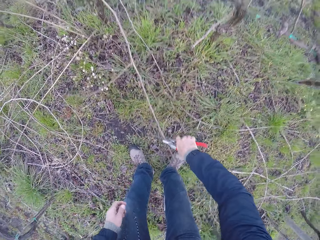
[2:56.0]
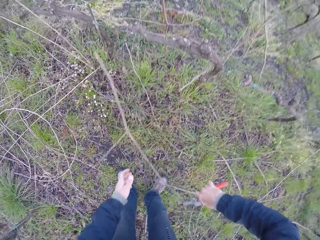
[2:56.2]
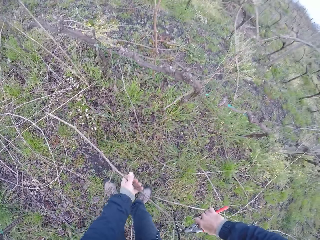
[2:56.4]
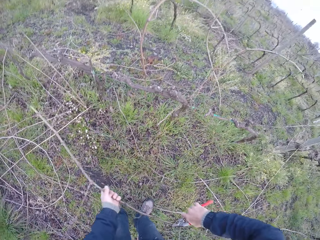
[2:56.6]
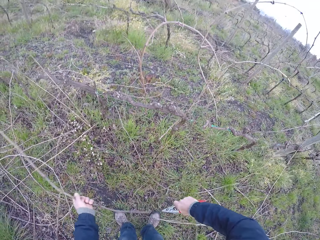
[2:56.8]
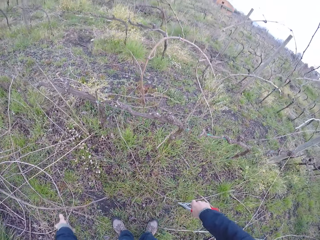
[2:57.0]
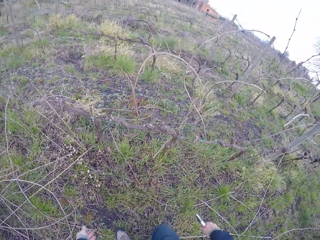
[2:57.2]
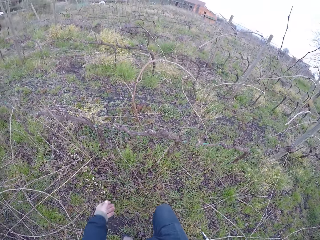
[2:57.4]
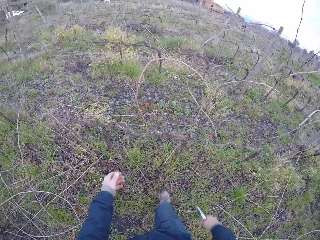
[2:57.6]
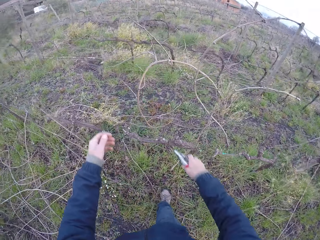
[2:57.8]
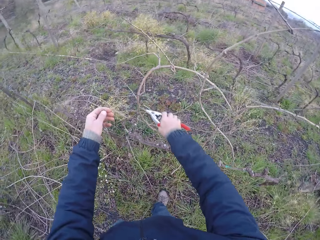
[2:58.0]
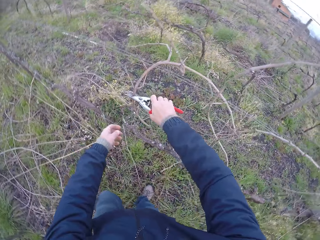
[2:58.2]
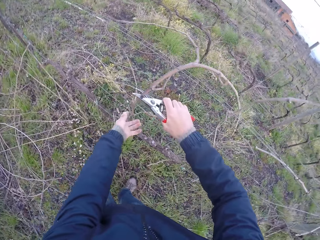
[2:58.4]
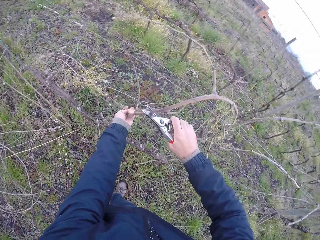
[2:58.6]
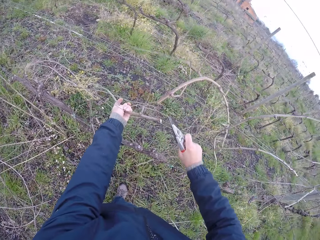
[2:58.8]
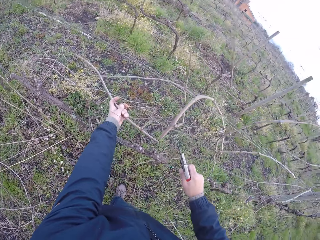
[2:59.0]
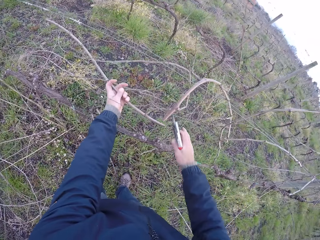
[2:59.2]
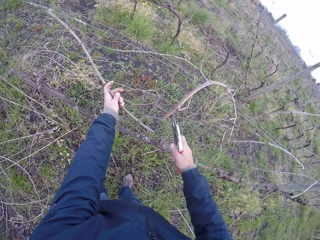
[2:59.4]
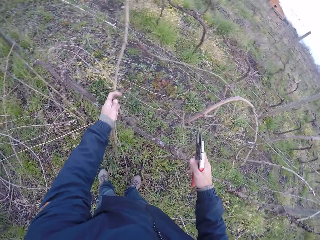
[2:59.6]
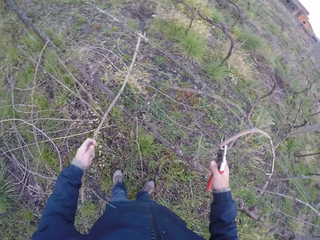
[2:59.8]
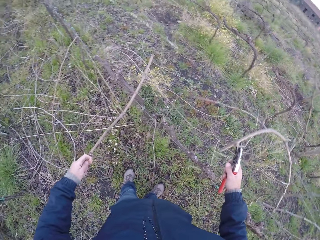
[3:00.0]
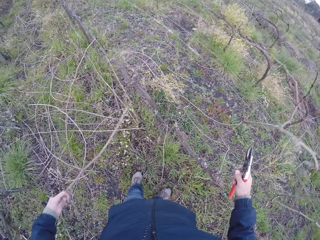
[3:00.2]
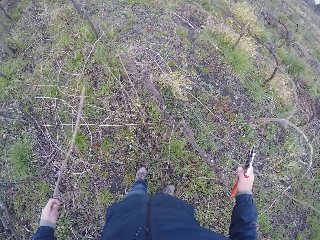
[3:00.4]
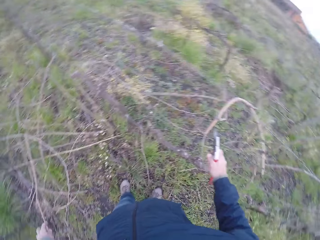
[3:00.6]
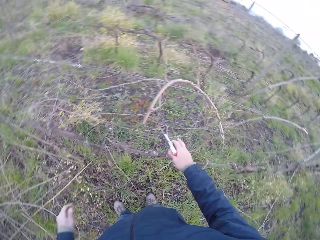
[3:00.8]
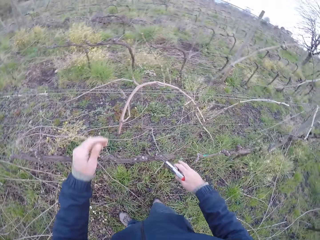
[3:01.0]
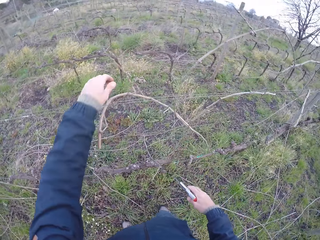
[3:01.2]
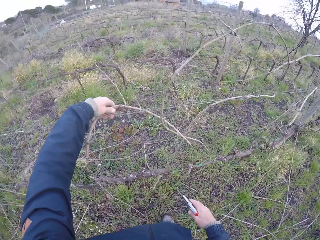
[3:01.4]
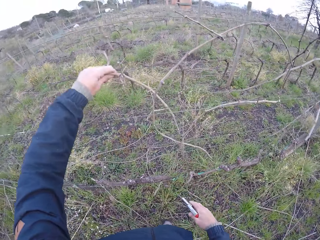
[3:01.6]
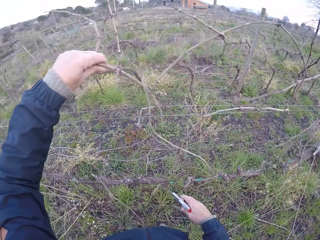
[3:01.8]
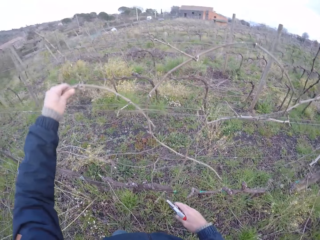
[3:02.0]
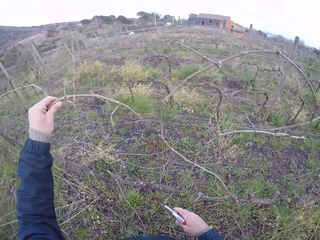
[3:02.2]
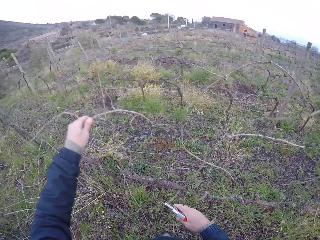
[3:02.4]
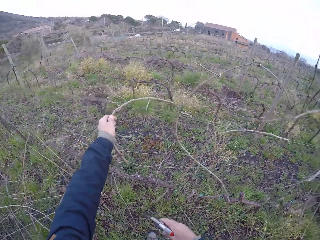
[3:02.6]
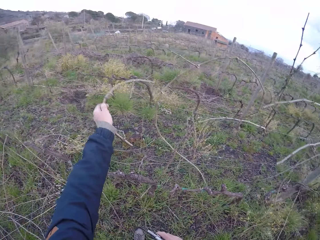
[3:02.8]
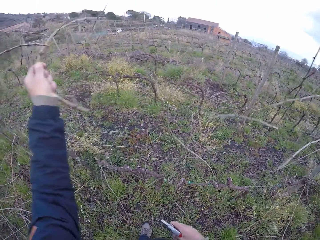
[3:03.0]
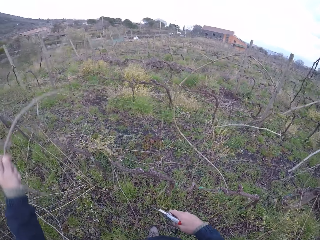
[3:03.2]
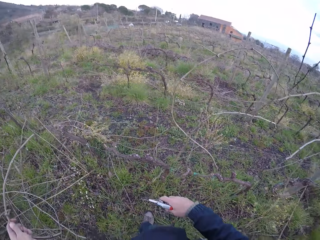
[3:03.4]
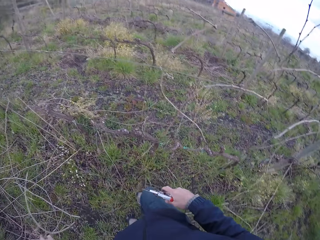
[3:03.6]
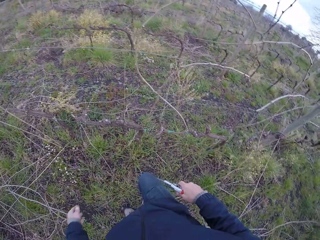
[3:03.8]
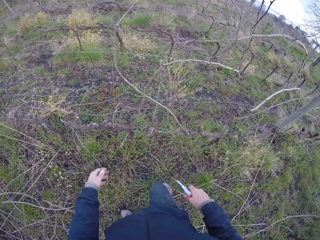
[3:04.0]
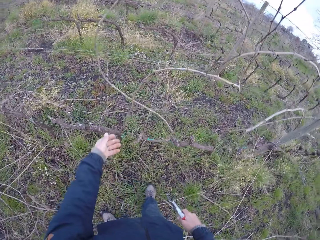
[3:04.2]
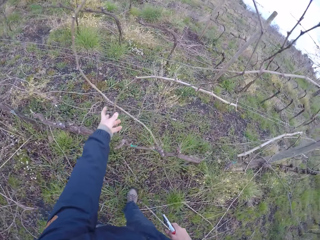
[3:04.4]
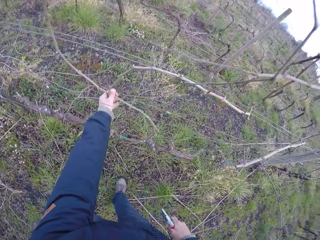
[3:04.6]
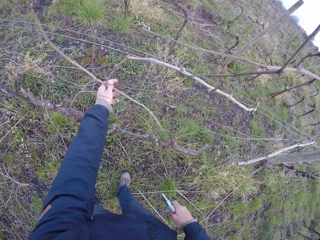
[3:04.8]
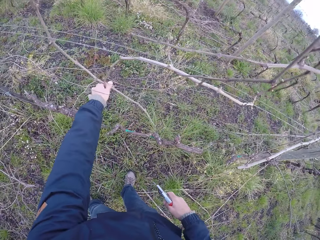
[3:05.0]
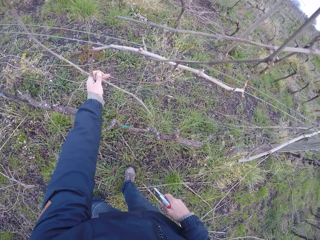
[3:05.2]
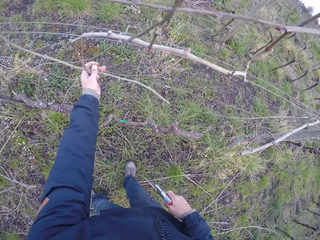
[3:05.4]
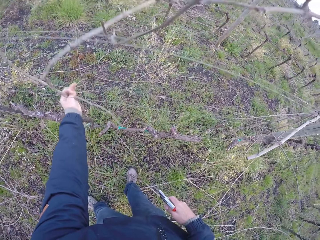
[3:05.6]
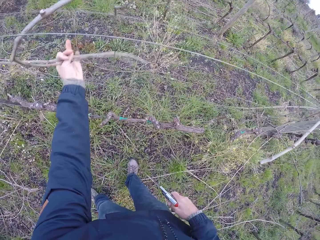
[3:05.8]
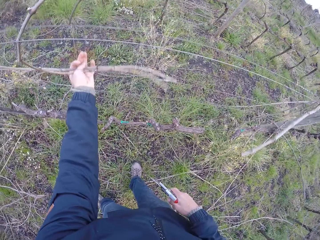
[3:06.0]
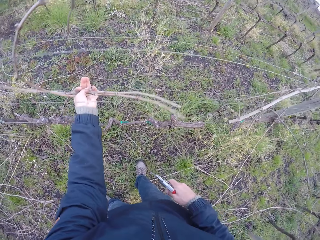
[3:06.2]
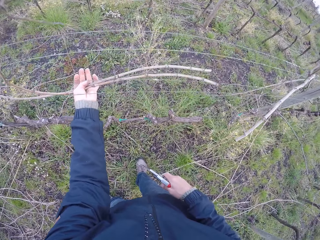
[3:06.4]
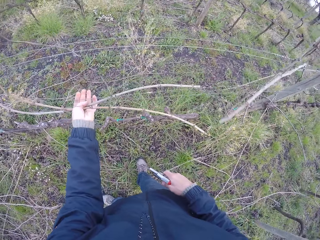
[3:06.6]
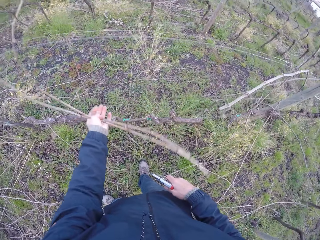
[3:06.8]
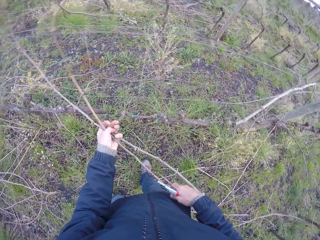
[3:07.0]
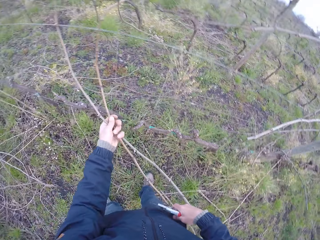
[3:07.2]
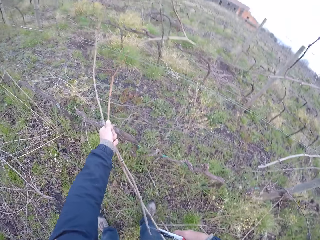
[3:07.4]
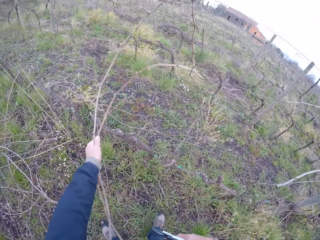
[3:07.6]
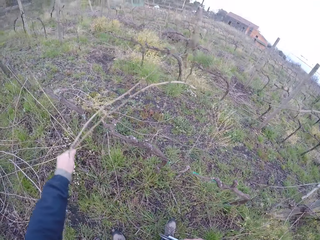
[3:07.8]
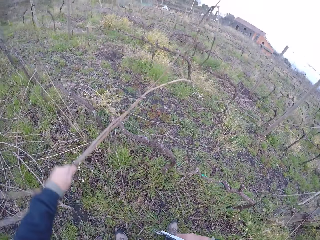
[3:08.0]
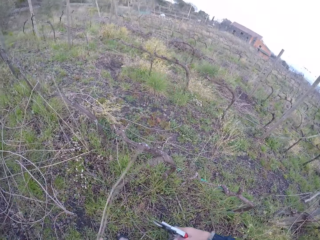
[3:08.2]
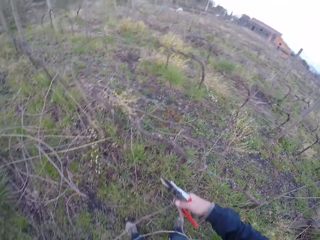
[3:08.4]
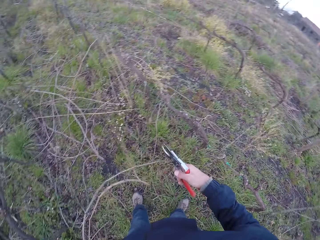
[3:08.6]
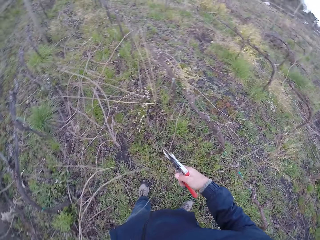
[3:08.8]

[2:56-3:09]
The camera wearer picks a stick from the floor with his right hand. He cuts the stick in his left hand with the pliers in his right hand. He throws the stick in his left hand on the floor. He cuts a stick in the barbed wire with the pliers in his right hand. He removes a tree in the barbed wire with his left hand. He drops the stick in his left hand on the floor. He drags the stick in the barbed wire with his left hand. He drops the stick in his left hand on the floor. He drags some sticks in the barbed wire with his left hand.

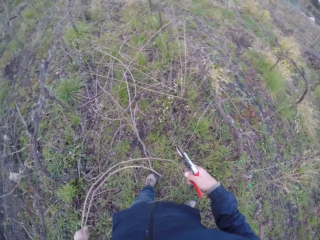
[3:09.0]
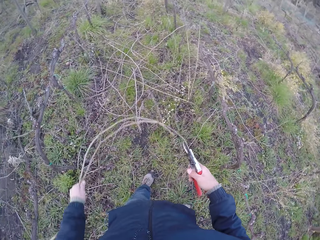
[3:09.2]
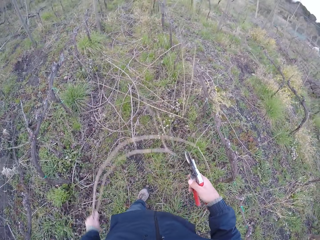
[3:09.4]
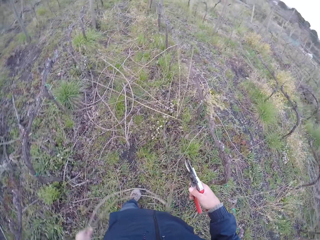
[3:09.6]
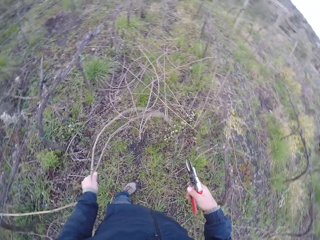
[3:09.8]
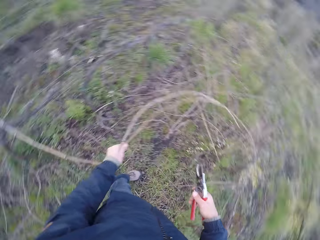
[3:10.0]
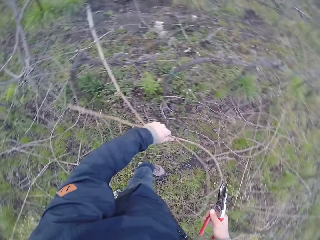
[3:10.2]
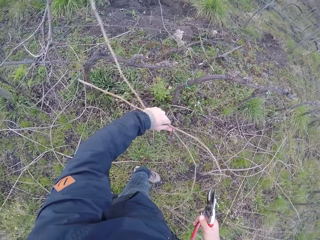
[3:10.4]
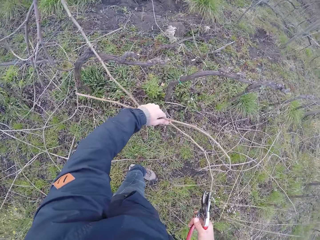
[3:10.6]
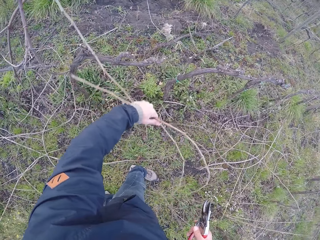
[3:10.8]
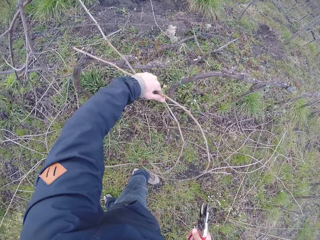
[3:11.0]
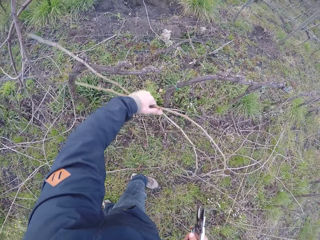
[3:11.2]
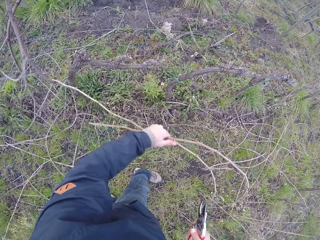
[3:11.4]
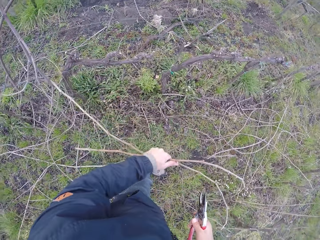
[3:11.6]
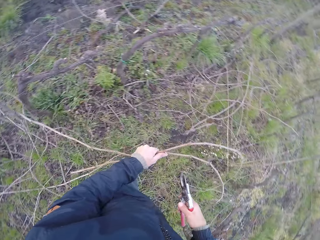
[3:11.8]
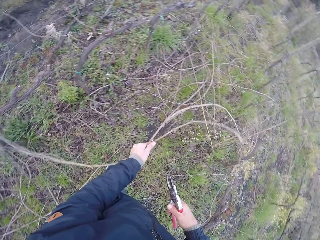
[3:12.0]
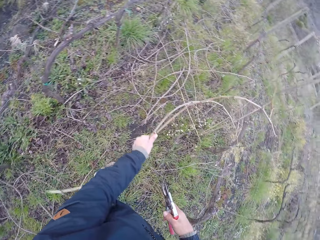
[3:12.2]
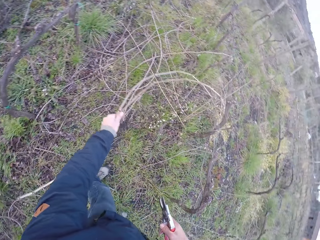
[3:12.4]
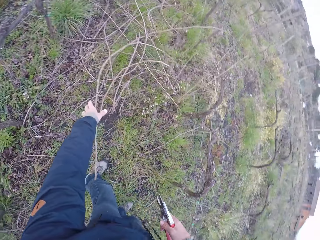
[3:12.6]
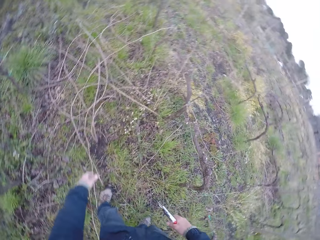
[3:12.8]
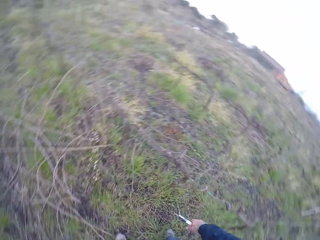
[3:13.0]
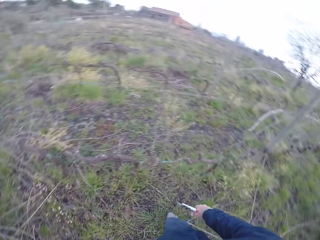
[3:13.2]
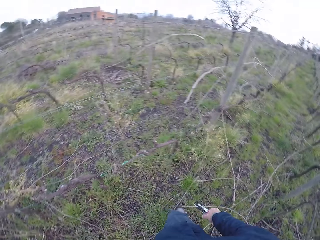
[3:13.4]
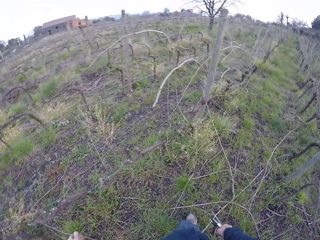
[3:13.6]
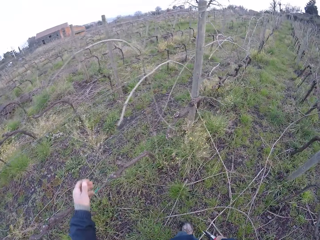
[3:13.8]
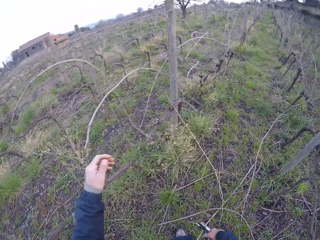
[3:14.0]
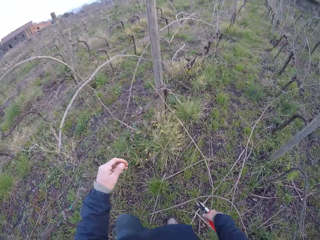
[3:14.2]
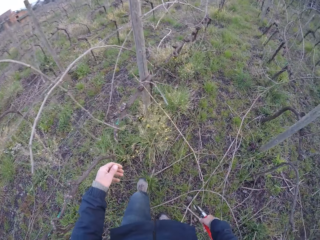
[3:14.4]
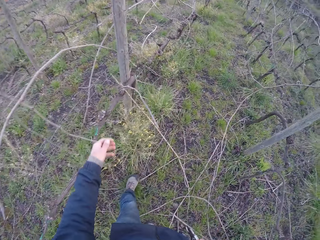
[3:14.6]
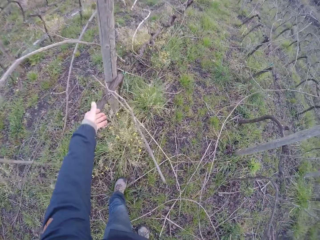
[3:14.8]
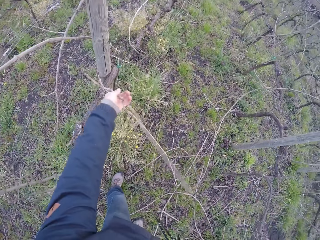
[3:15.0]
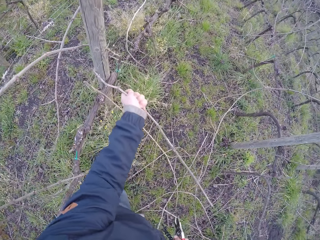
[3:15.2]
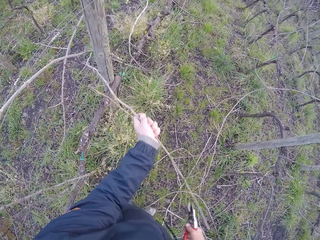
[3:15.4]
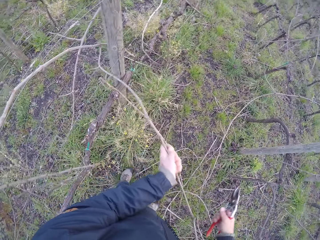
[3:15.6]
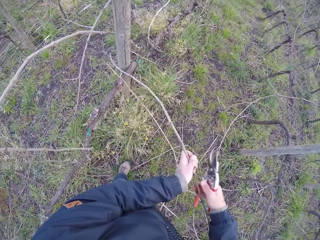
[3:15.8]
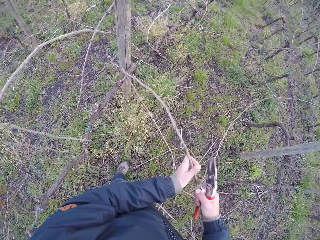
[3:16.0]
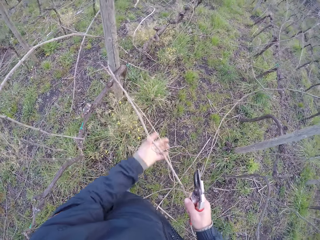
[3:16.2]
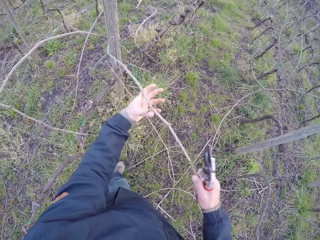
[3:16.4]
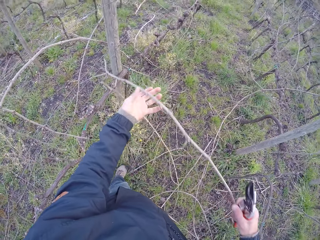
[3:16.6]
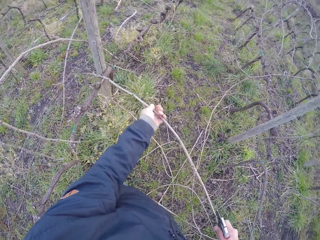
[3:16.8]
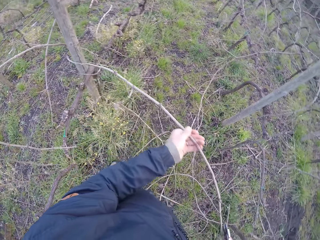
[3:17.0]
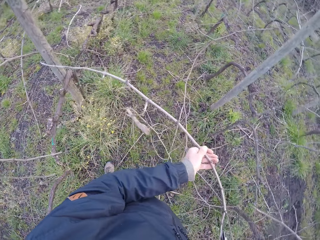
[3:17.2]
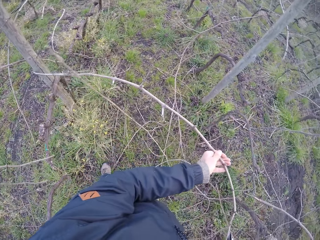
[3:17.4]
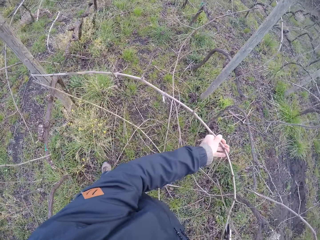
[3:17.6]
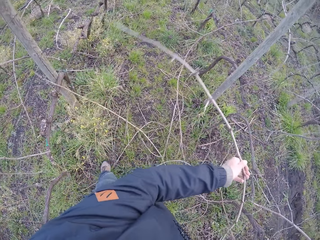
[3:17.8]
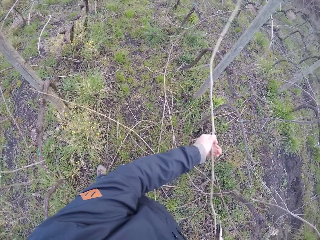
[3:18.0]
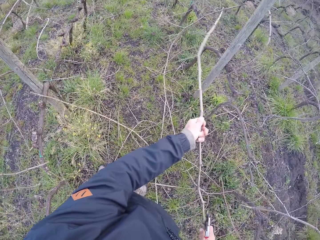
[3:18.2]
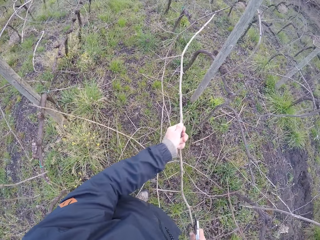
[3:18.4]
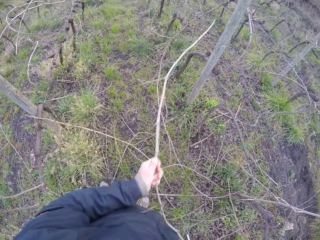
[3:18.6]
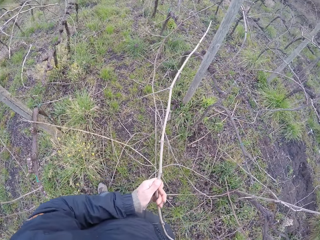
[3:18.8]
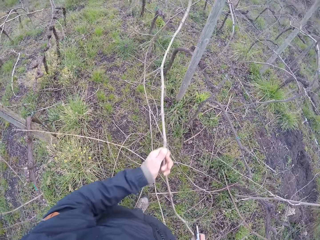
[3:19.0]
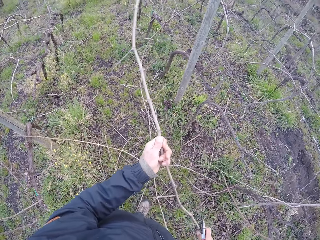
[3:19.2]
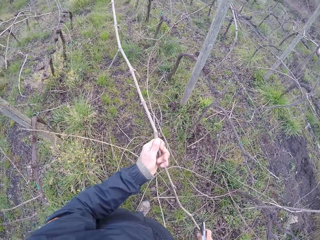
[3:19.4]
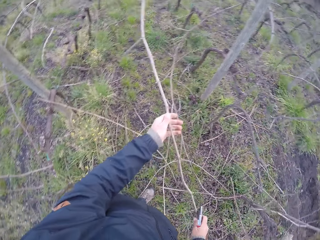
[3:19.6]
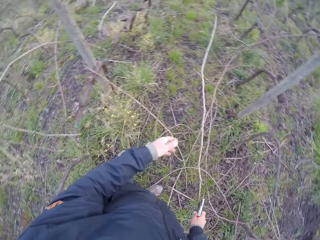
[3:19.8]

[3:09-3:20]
The camera wearer drops the sticks in his left hand on the floor. He drags some sticks in the barbed wire with his left hand. He drags the sticks in the barbed wire with both hands.
